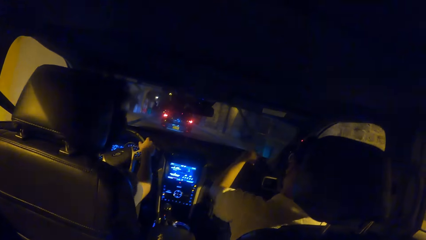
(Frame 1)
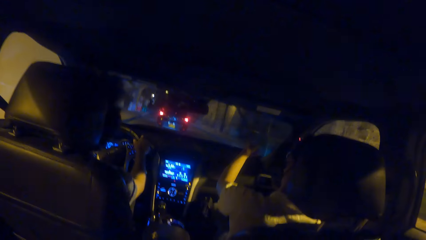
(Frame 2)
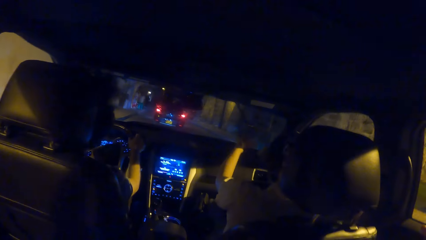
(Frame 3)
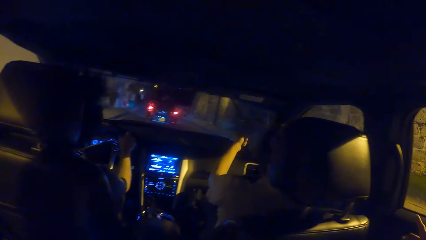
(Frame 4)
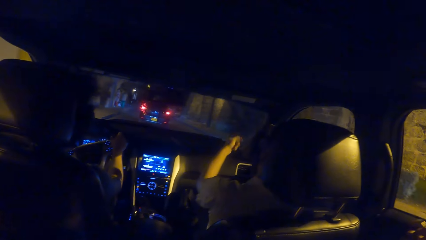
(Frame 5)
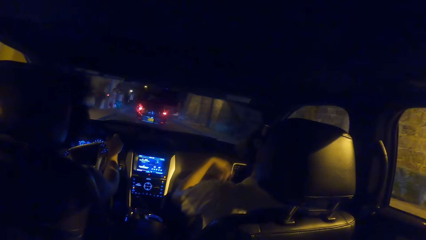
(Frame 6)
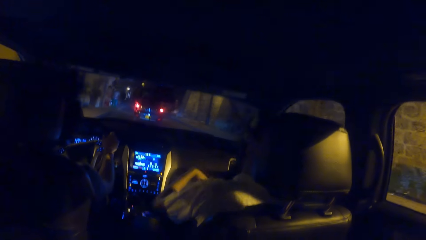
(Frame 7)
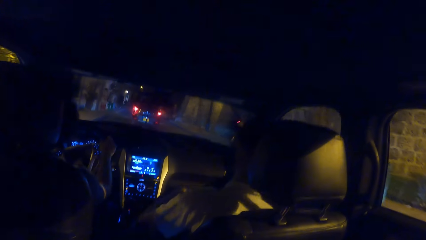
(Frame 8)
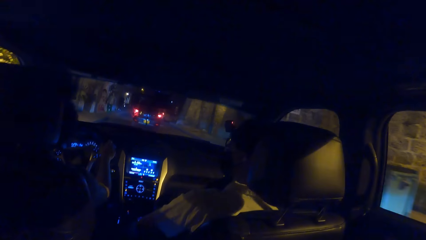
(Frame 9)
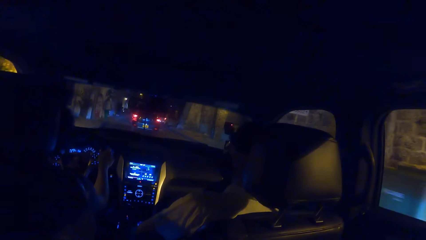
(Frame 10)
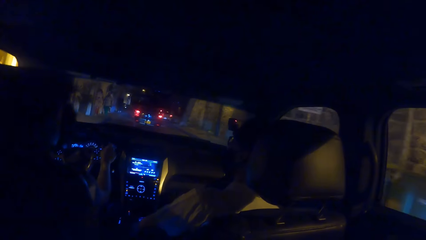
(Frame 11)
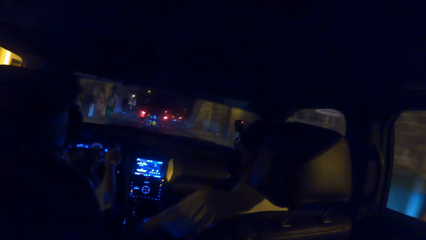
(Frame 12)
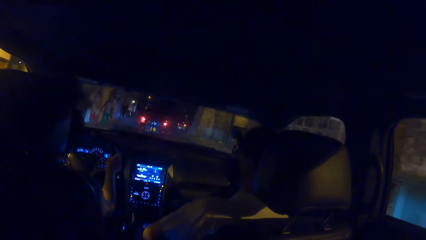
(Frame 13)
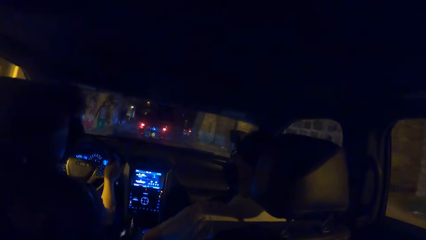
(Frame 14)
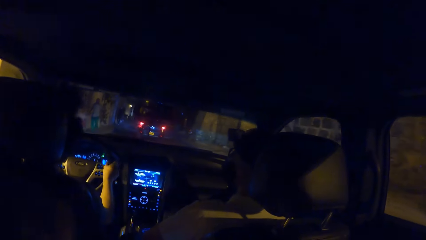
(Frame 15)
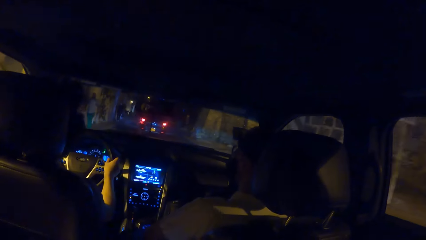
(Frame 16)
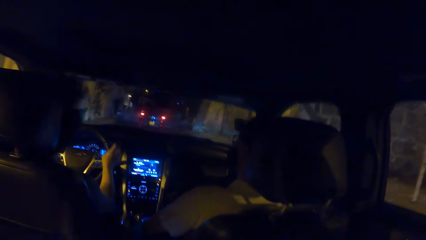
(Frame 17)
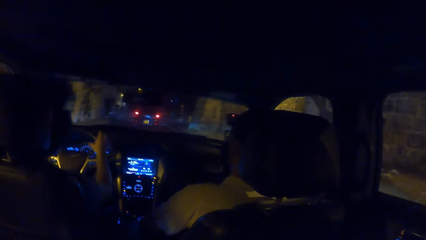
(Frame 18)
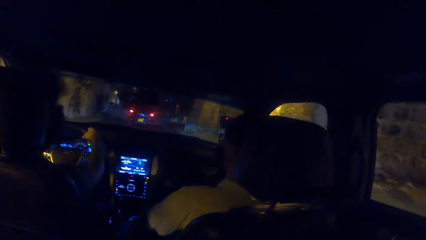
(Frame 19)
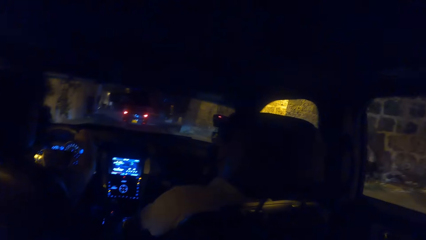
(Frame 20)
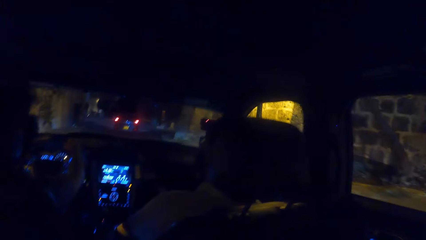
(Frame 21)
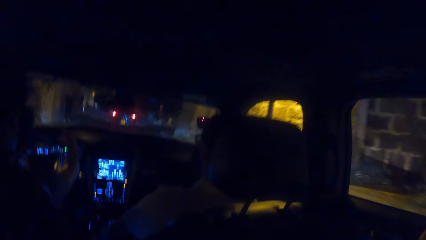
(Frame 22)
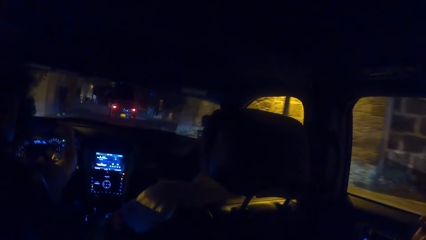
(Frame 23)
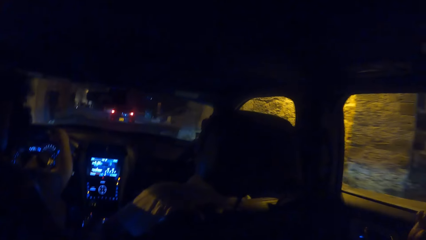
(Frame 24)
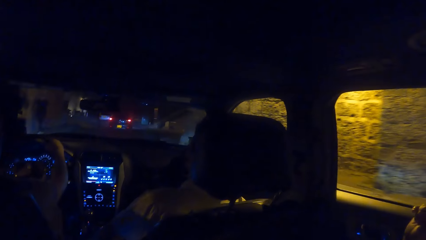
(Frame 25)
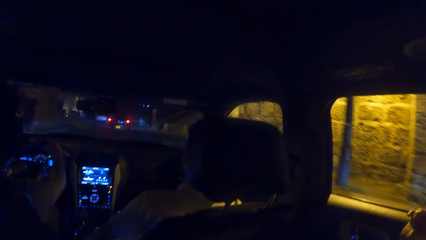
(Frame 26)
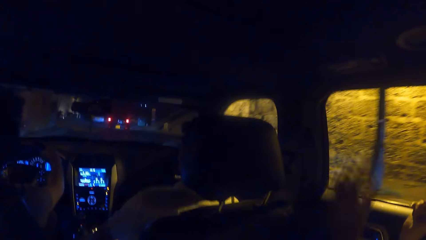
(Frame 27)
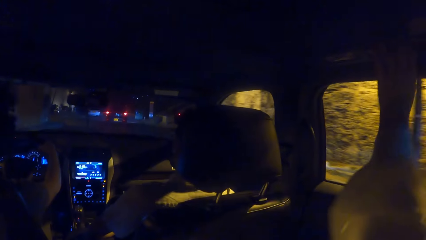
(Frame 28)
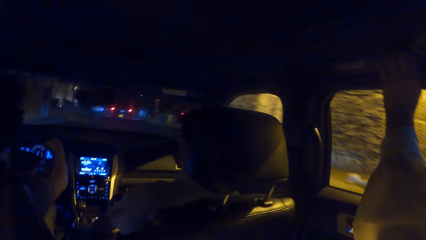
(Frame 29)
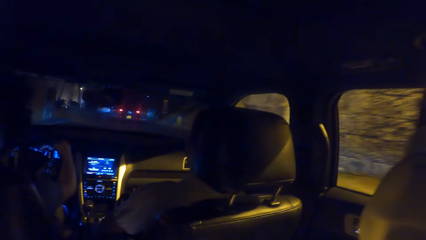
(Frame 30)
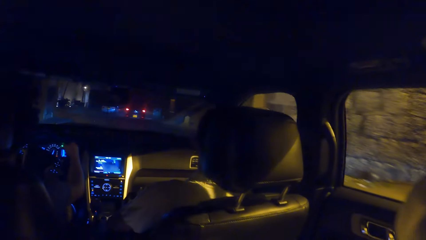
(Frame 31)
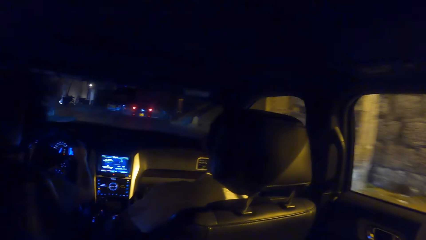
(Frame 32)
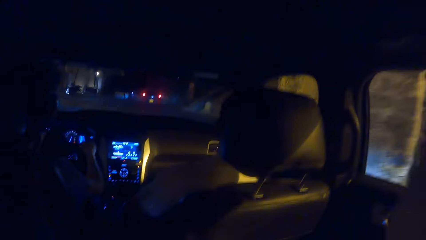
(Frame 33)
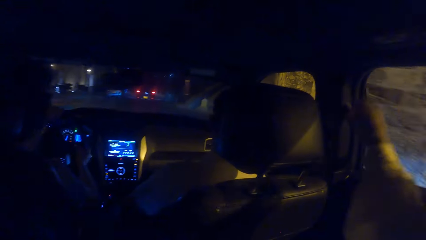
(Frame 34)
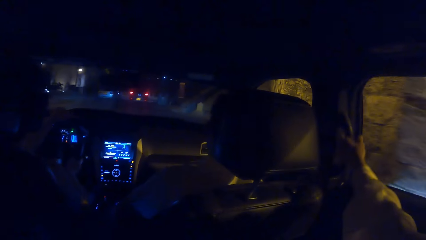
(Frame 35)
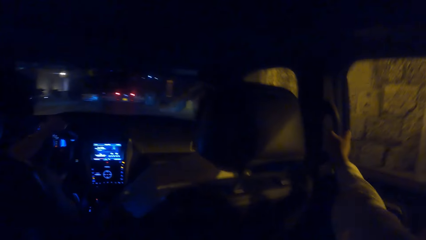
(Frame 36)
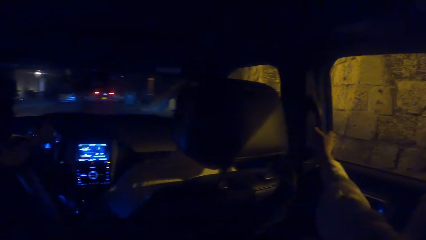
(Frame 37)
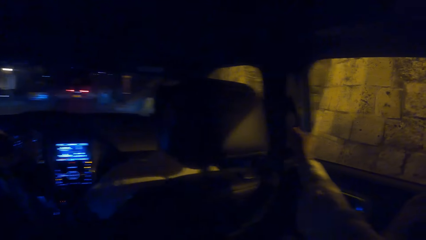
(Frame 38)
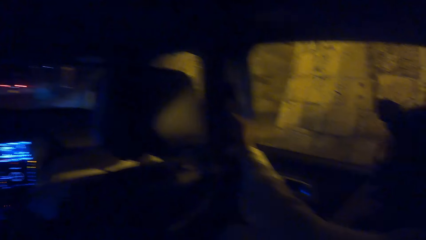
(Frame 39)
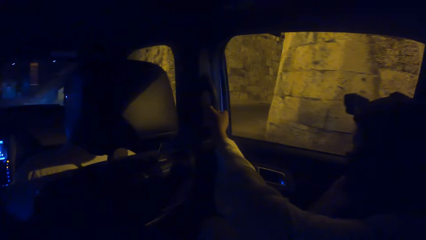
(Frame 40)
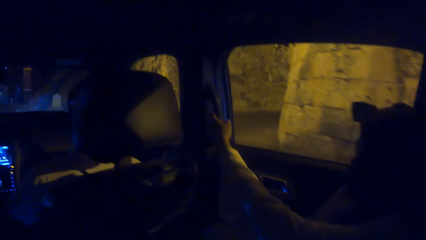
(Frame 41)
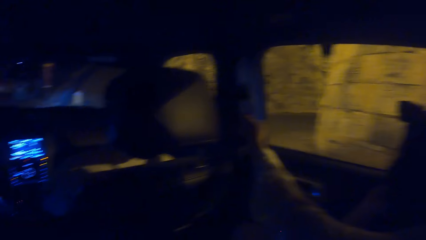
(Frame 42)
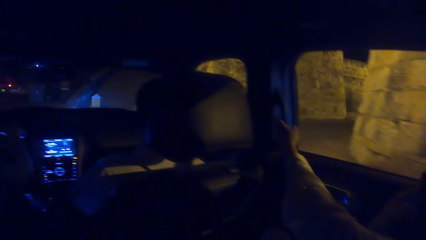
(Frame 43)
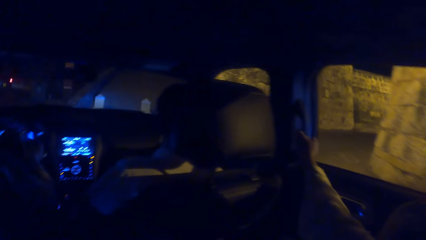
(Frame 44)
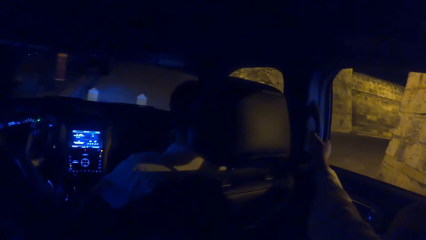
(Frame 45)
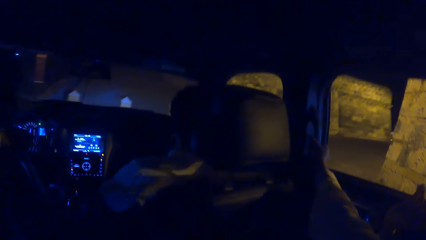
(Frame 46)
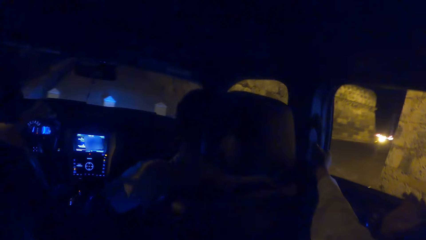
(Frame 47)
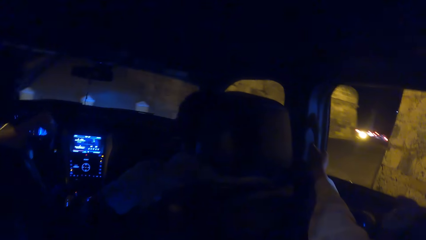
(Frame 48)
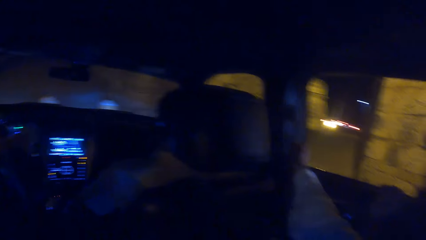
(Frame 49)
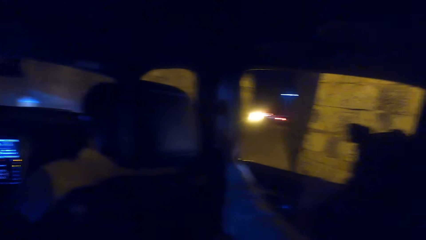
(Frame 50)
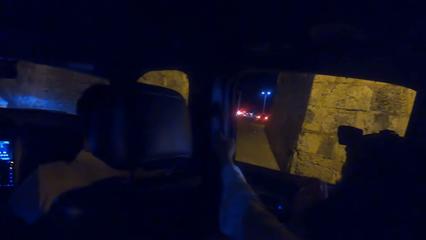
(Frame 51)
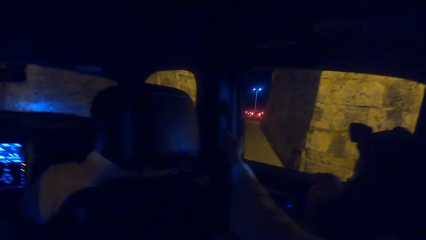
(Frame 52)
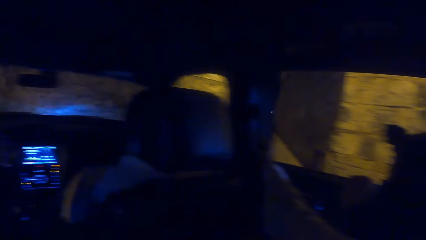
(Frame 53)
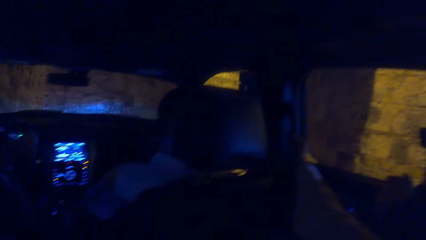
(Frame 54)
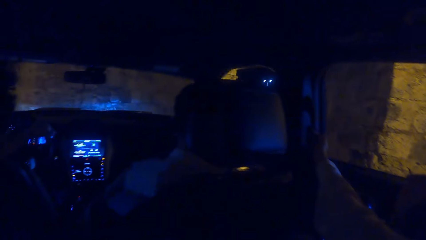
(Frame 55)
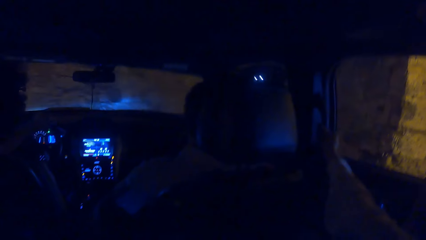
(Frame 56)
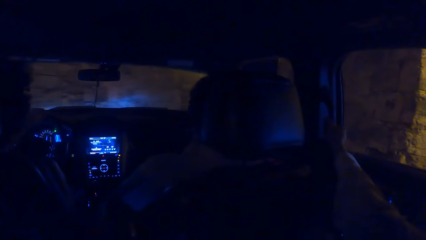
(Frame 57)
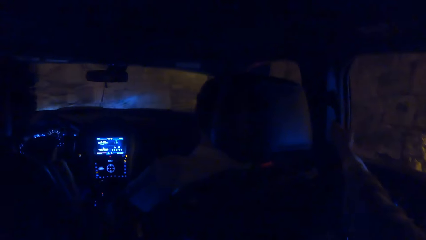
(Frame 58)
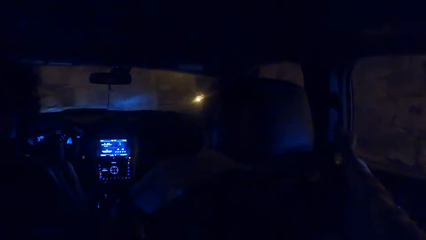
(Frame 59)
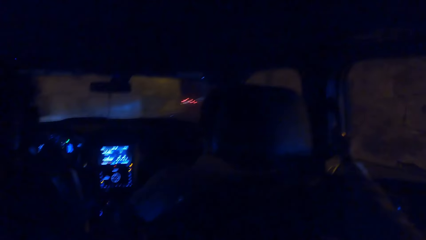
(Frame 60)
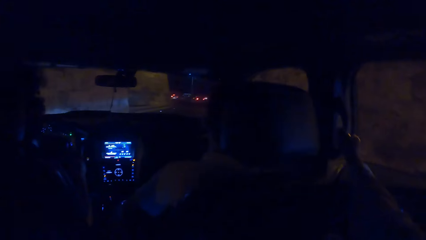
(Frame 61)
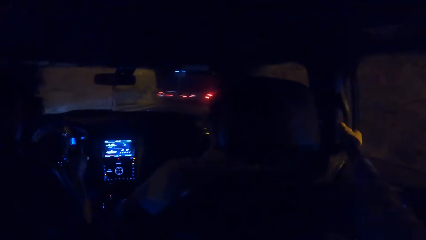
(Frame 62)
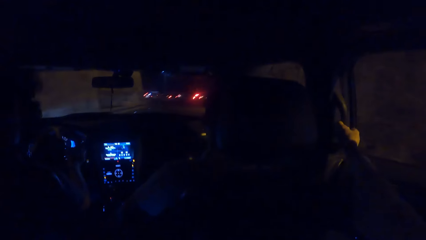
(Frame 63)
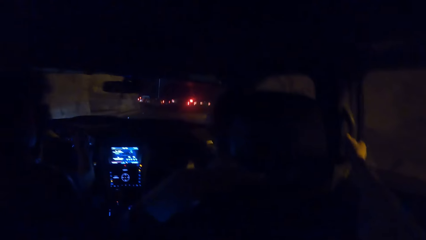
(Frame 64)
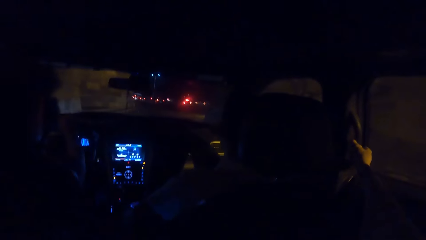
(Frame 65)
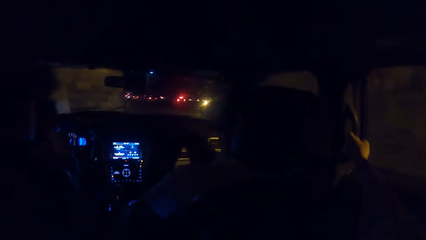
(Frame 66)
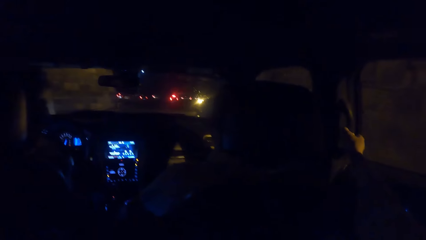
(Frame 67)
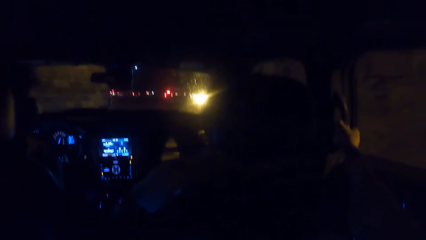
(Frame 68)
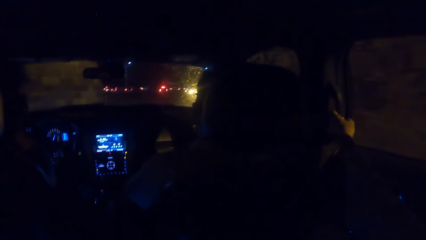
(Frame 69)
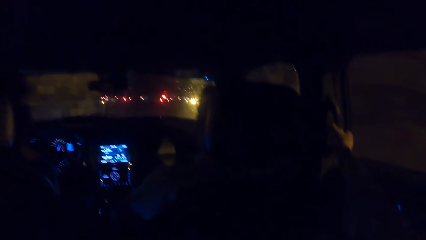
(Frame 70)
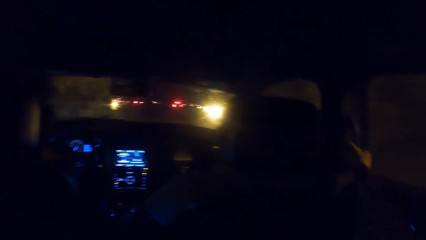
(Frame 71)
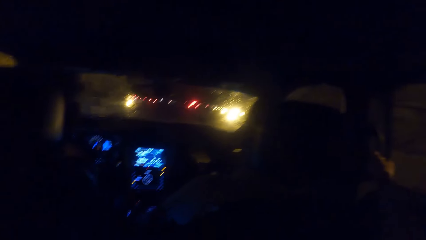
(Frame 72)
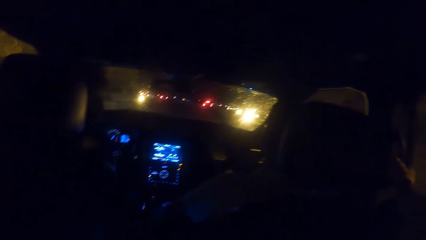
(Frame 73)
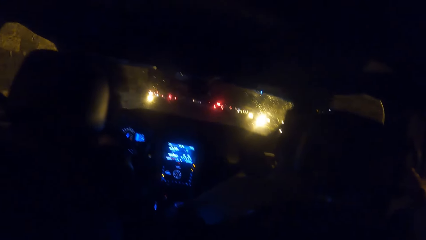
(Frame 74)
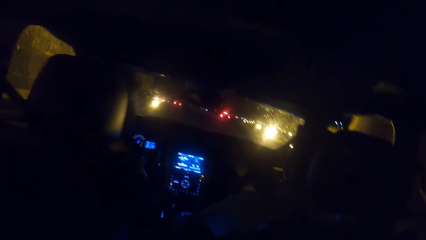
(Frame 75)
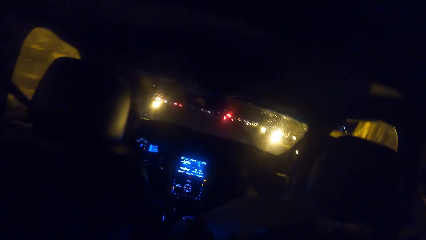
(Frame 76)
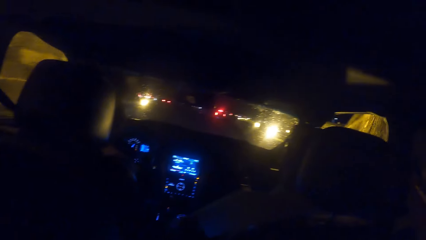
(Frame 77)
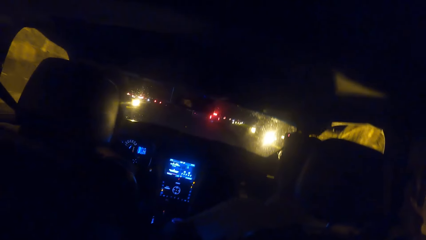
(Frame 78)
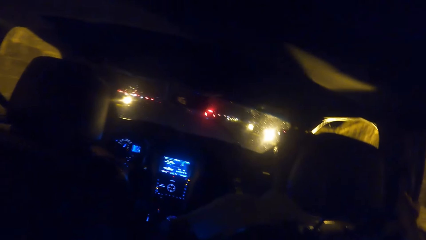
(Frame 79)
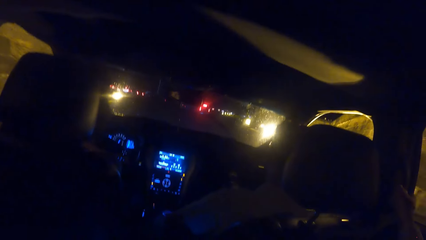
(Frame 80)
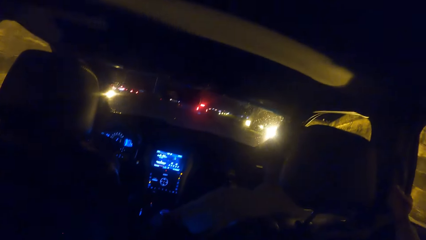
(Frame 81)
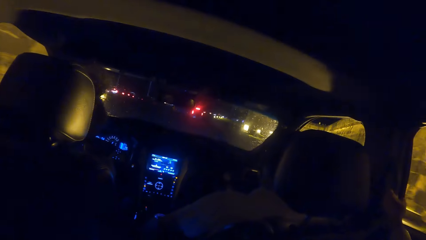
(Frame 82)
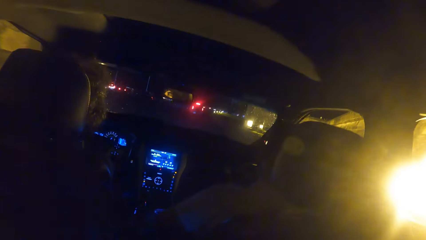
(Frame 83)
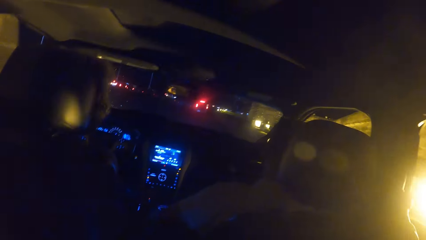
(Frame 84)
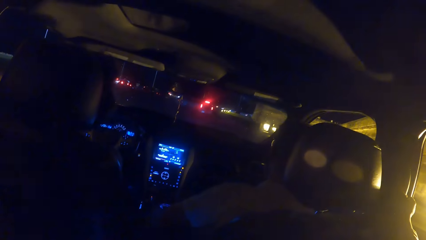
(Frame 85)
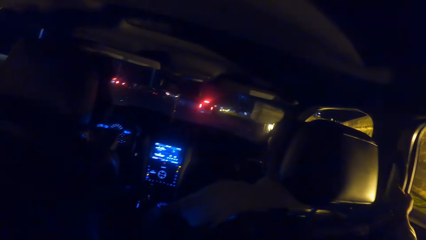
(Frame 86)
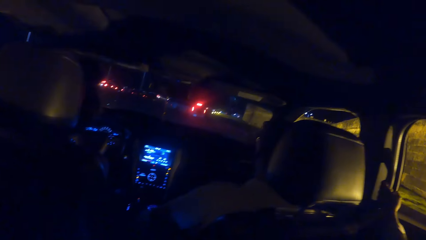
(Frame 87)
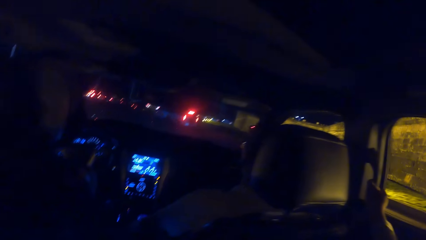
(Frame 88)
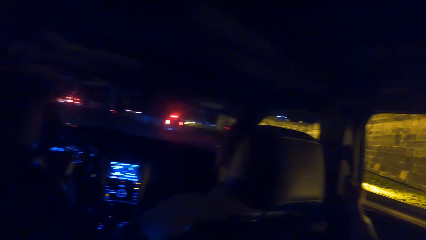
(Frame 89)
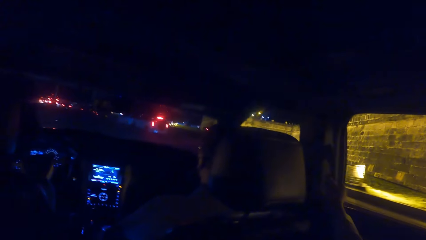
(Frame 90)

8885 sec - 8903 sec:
A person points in front of a car. Another person touches the upper part of the car and holds the car. The camera wearer looks outside the car. They look in front of the car. They look outside the car. They look in front of the car. Another person spins a steering wheel. The camera wearer looks in front of the car.
